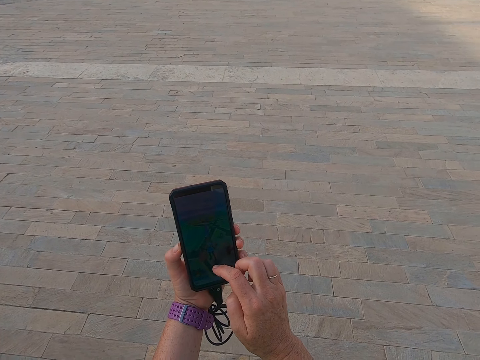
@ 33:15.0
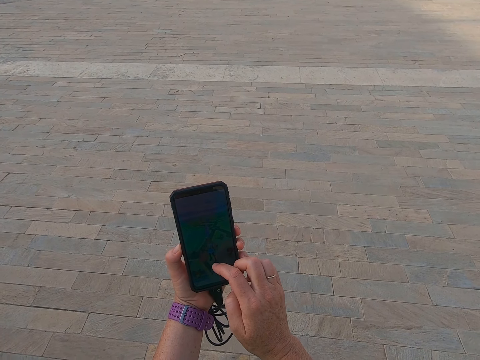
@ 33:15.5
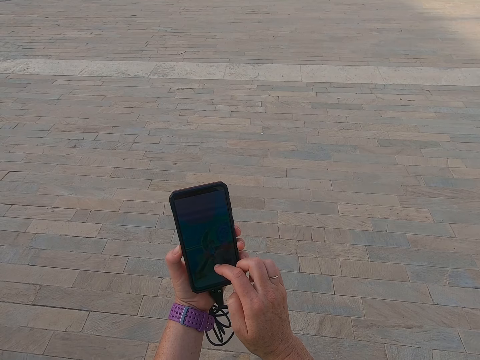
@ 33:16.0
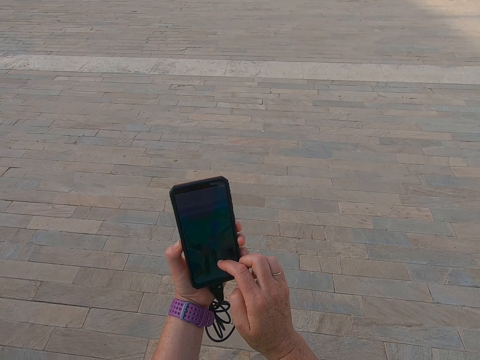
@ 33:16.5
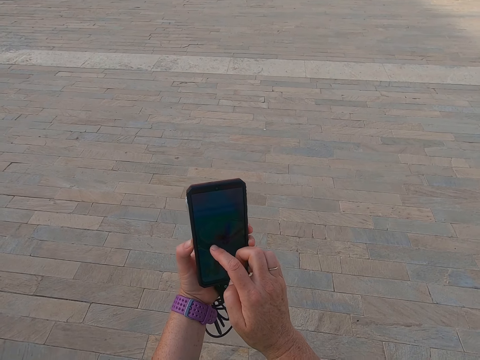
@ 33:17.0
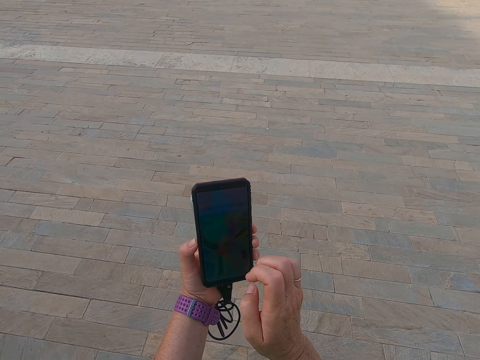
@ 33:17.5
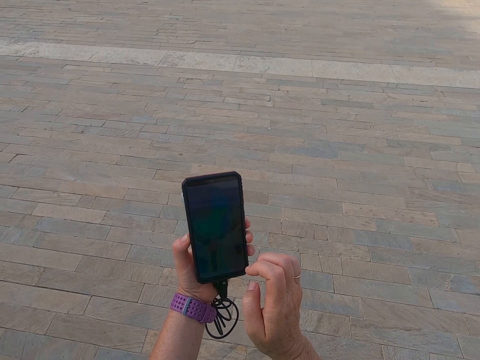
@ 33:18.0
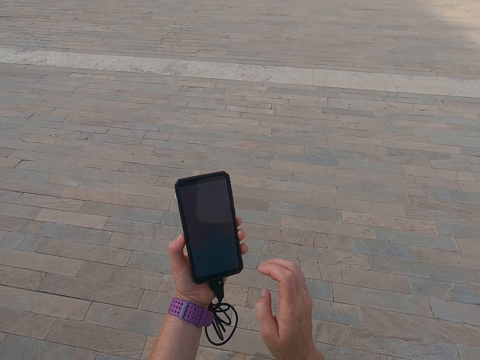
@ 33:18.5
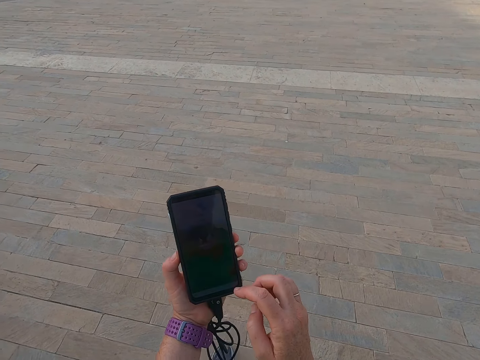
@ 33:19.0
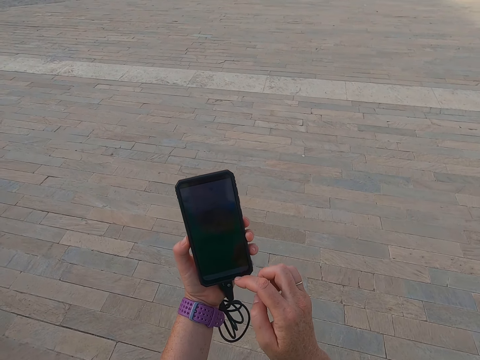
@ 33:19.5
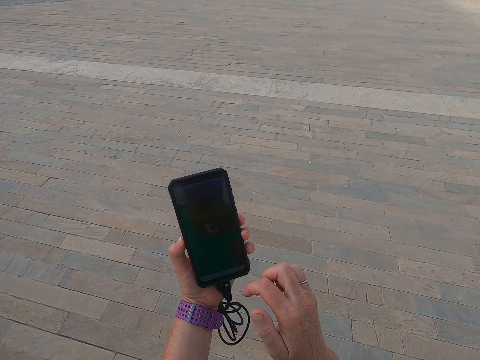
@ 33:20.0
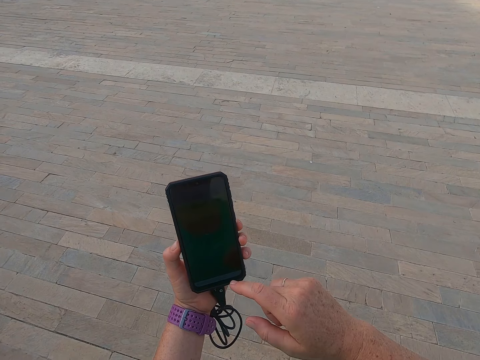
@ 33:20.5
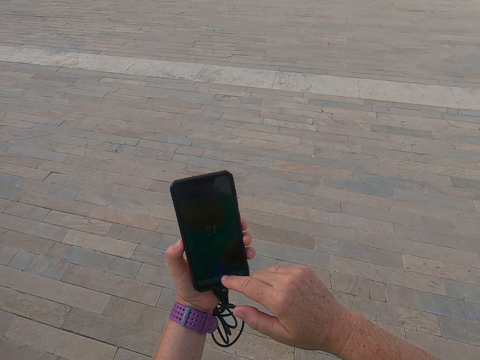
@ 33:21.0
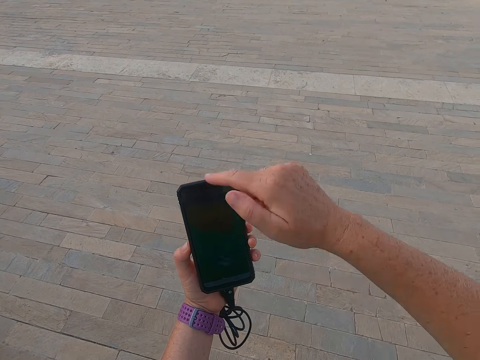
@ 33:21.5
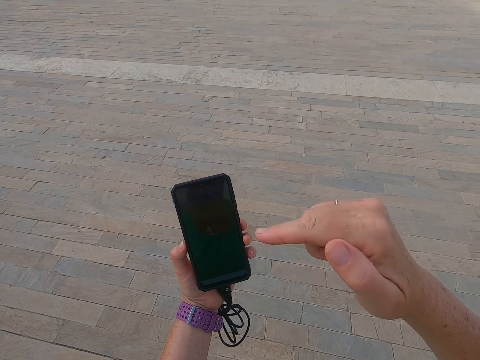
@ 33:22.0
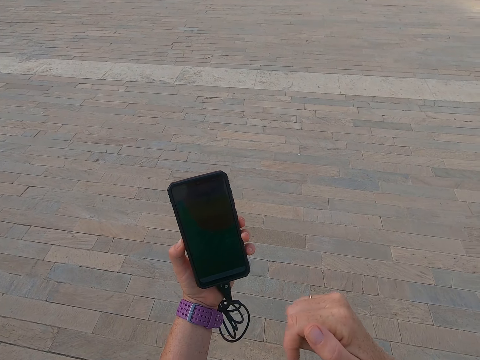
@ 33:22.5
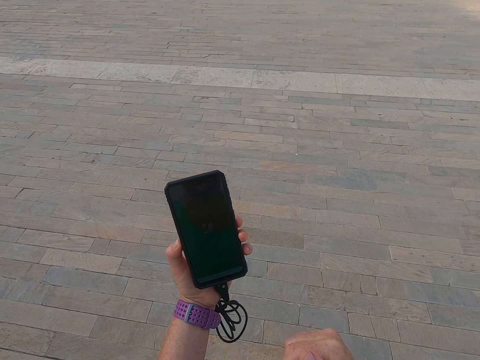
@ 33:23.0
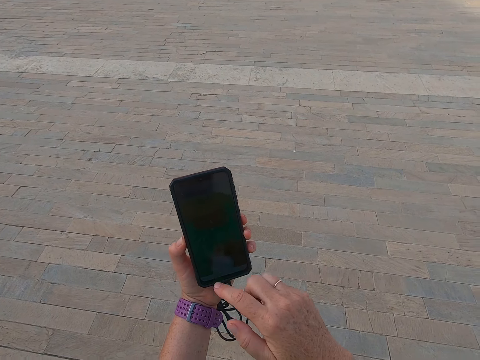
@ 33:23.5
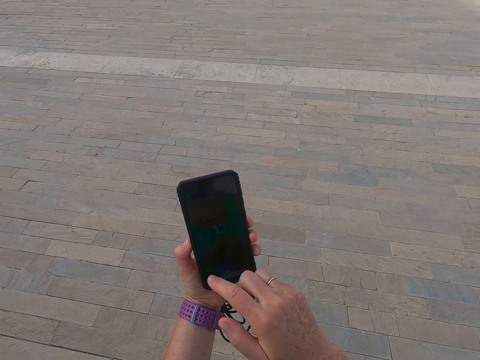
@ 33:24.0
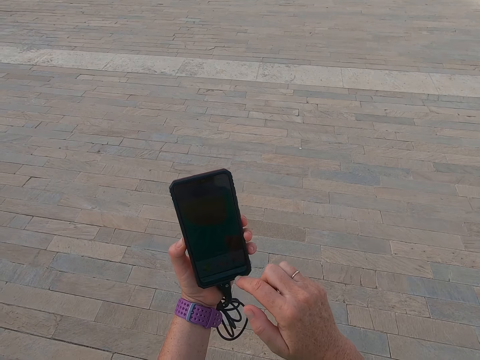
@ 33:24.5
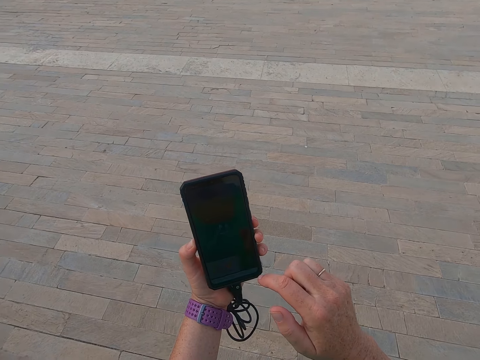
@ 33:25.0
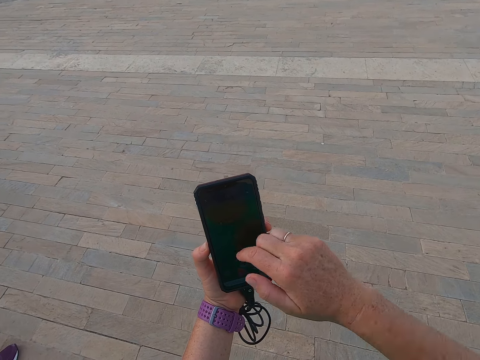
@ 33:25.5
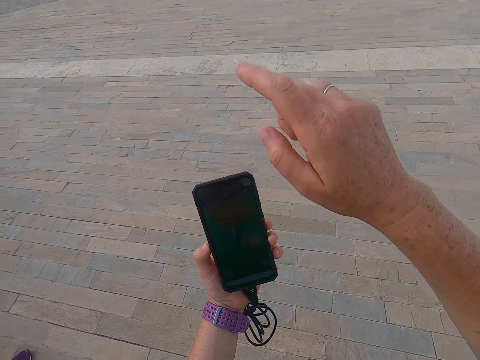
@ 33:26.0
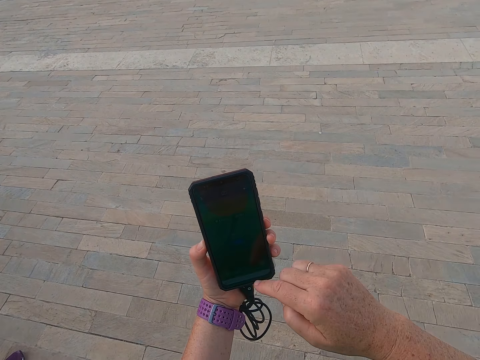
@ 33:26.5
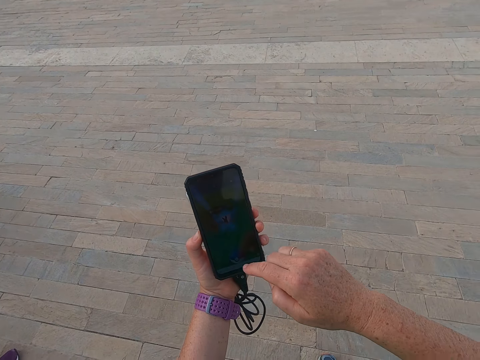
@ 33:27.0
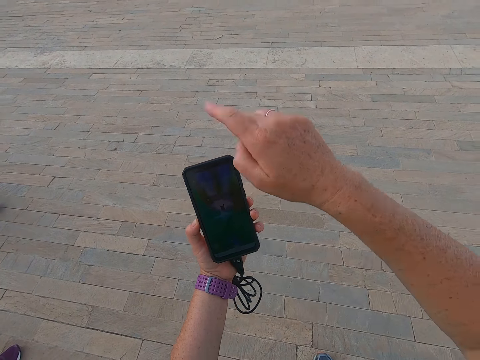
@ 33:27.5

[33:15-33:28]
The camera wearer takes a selfie. They touch the phone. They take a selfie. They touch the phone.

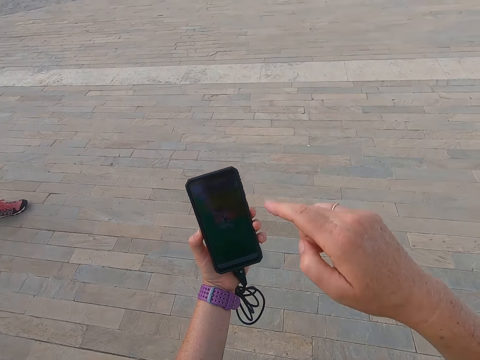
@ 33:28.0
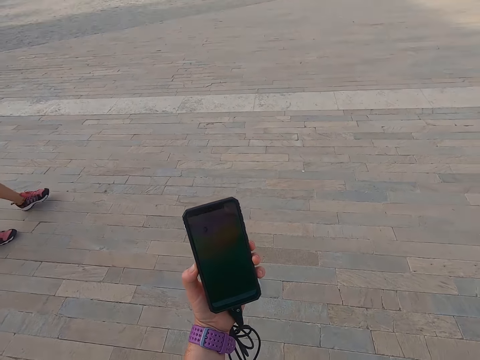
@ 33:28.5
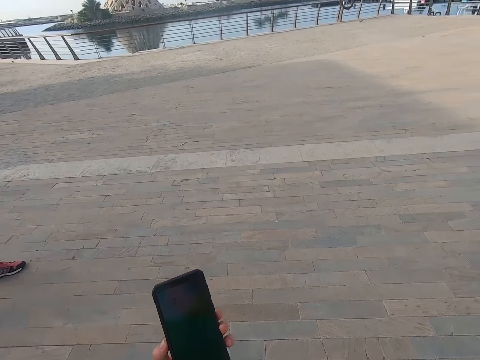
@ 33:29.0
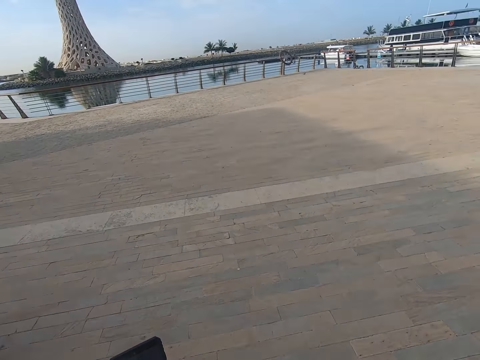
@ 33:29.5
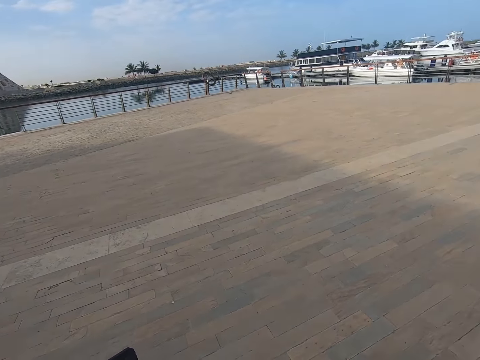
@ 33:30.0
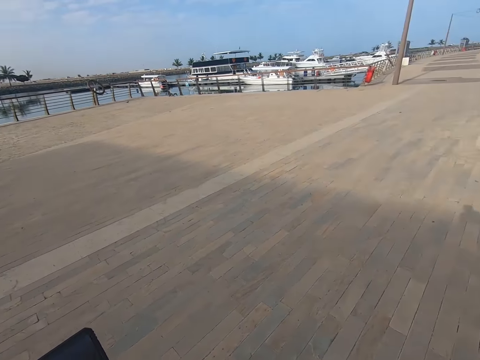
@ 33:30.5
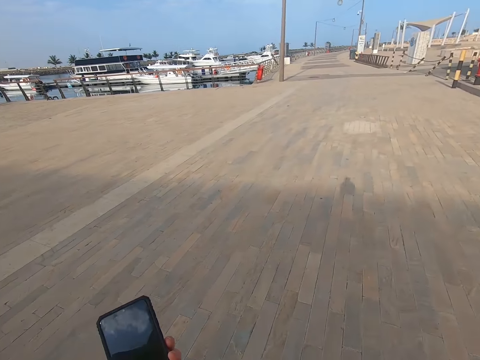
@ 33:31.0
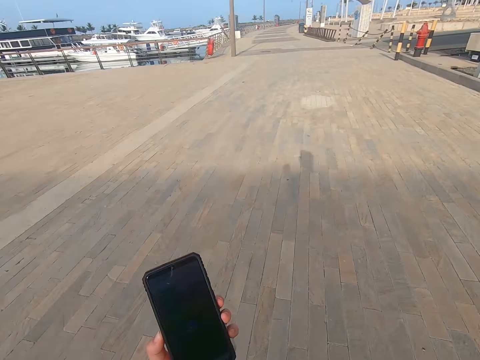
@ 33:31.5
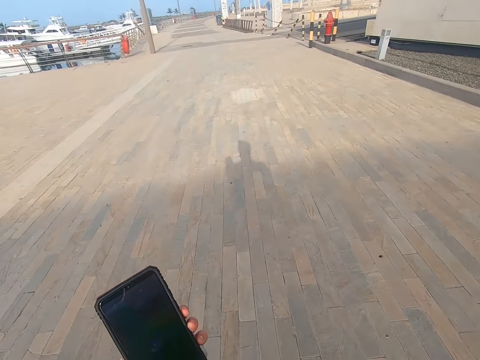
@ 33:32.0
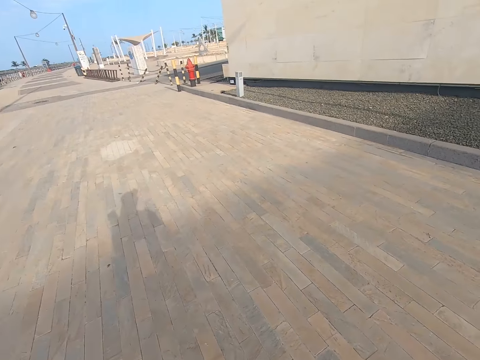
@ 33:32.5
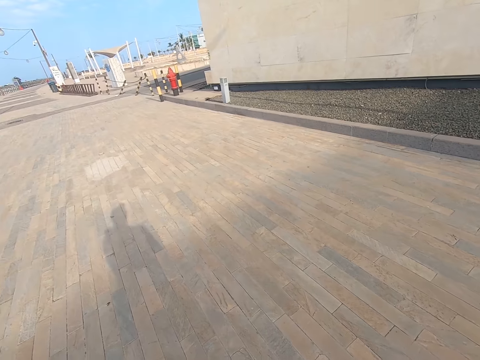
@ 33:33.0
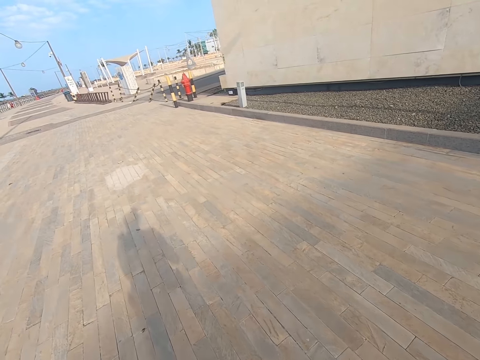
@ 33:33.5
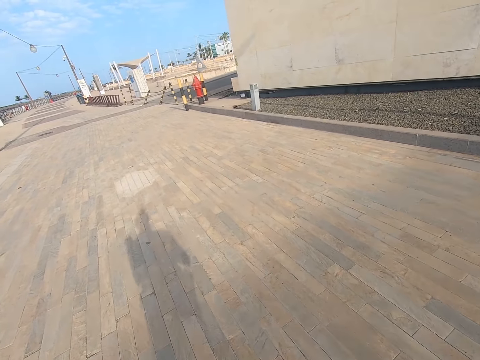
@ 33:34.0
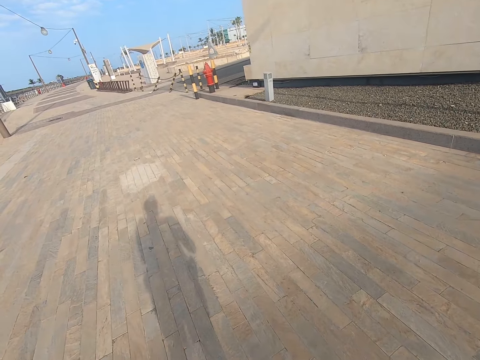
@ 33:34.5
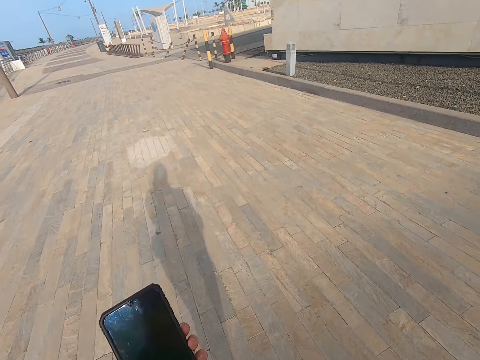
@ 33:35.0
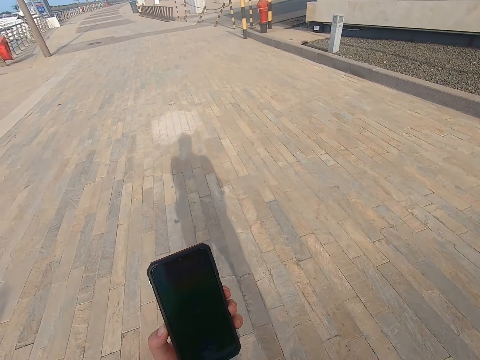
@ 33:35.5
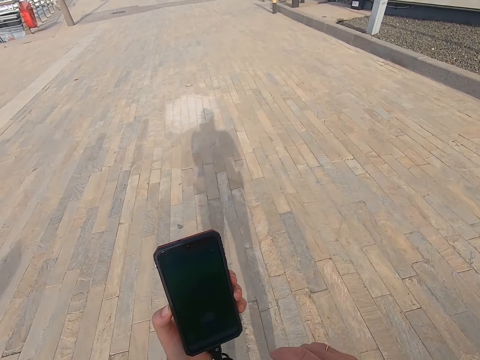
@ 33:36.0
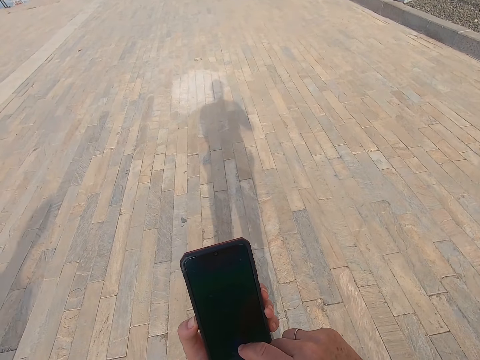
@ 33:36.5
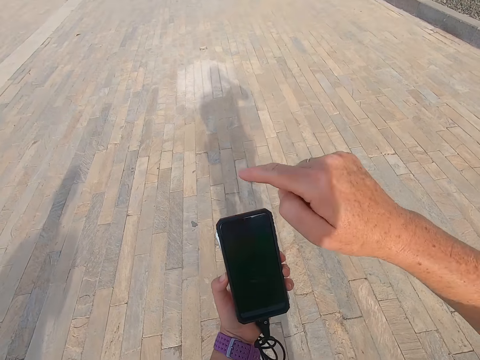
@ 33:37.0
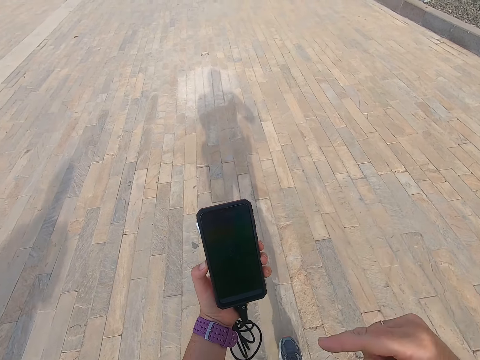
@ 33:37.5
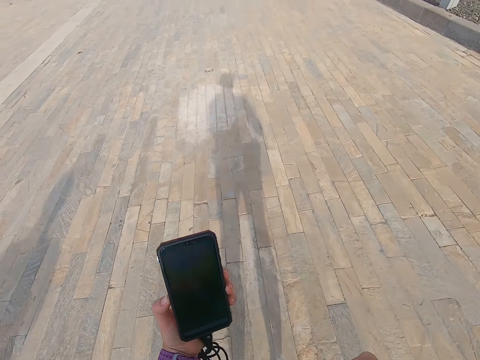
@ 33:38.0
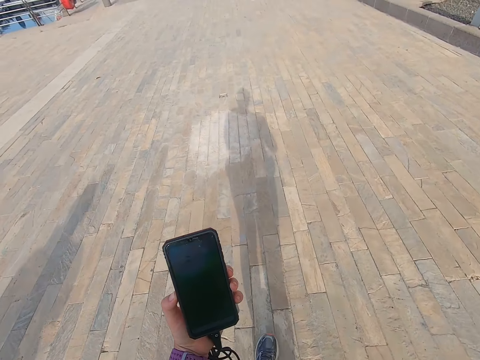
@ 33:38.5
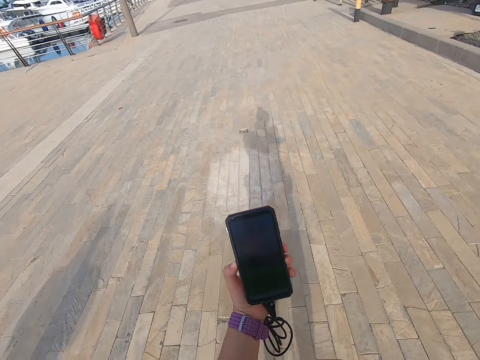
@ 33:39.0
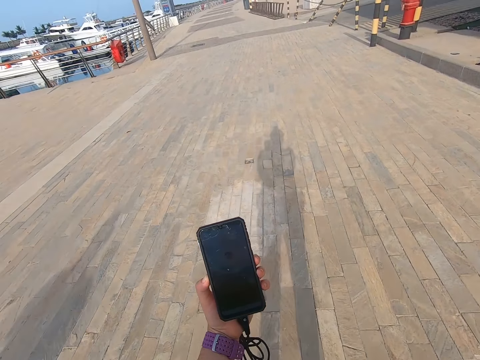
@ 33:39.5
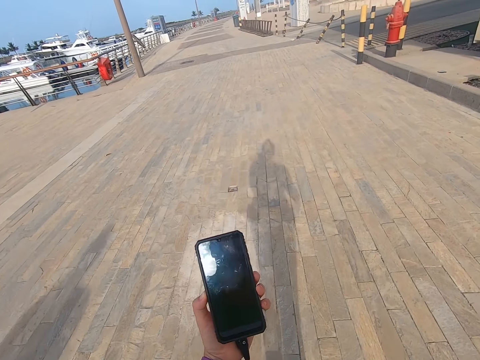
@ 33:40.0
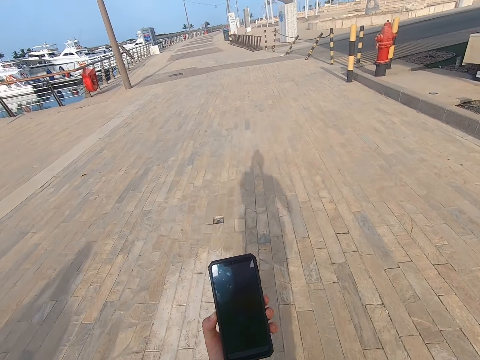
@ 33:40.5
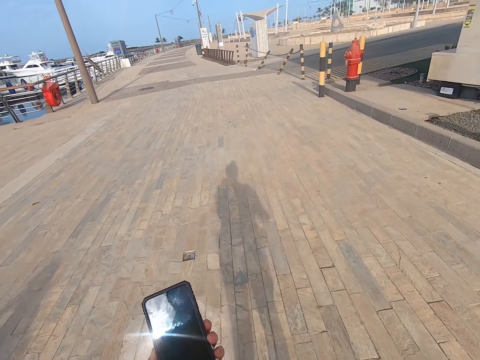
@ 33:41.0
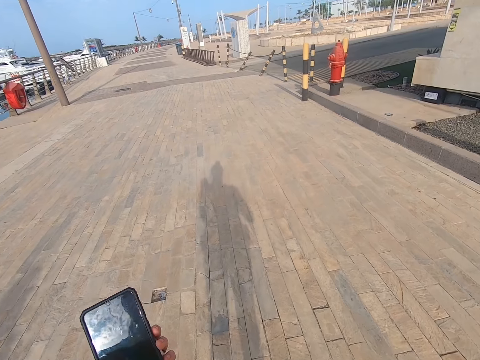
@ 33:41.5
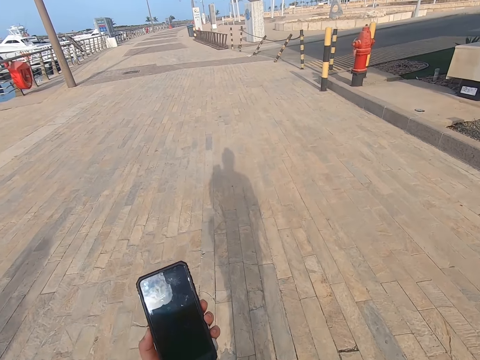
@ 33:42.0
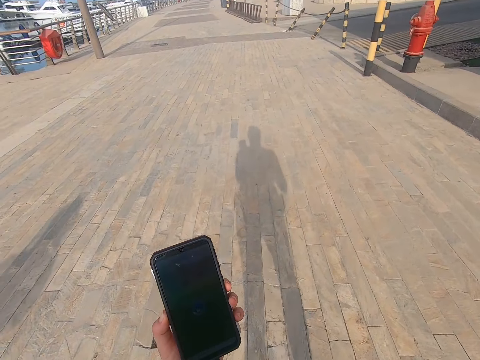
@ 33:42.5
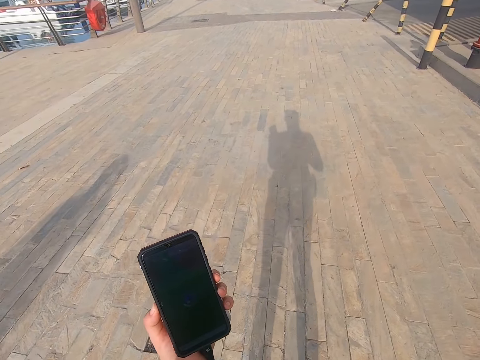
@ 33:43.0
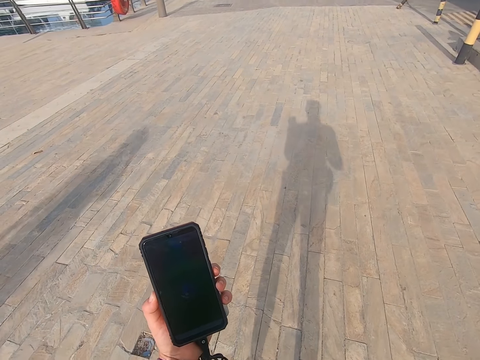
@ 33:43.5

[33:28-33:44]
The camera wearer walks on the road. They take a selfie. They scroll the phone. They touch the phone. They take a selfie.
